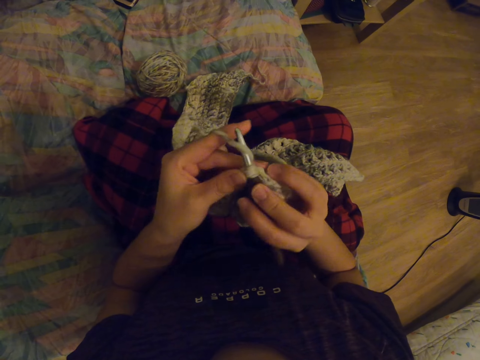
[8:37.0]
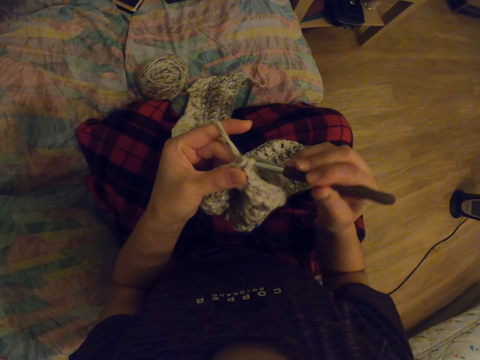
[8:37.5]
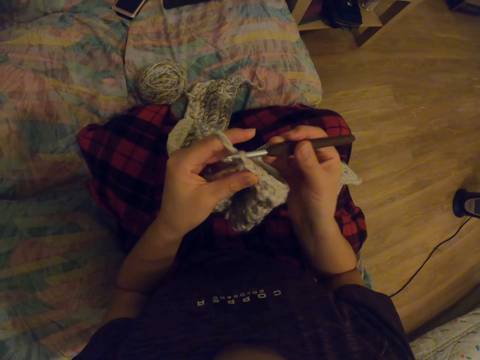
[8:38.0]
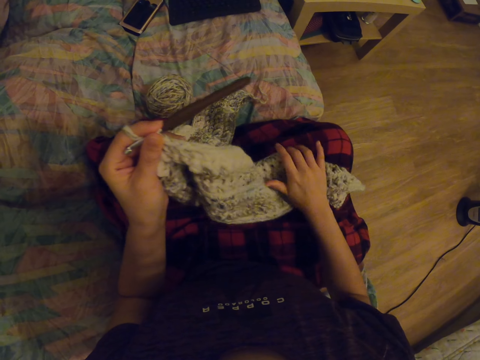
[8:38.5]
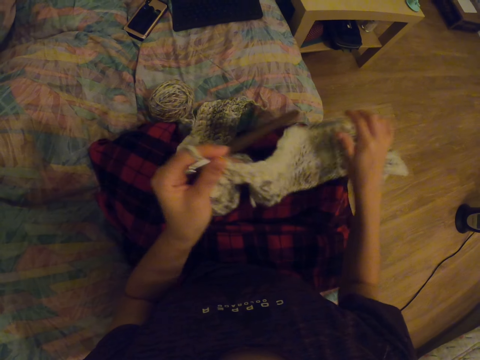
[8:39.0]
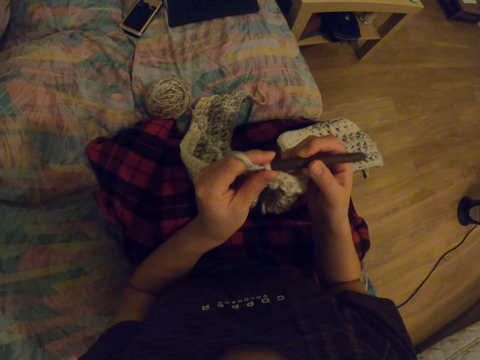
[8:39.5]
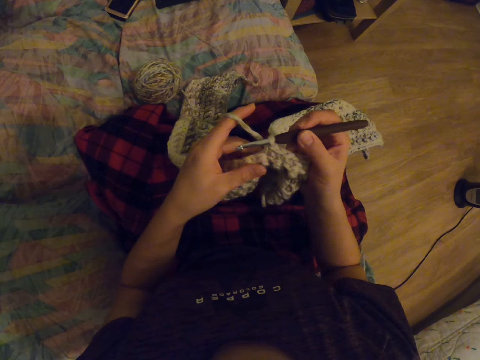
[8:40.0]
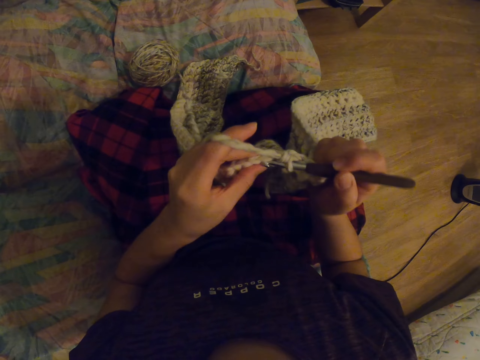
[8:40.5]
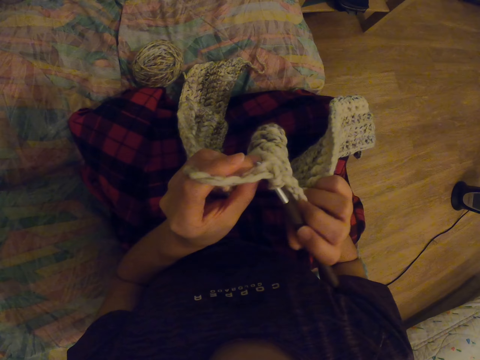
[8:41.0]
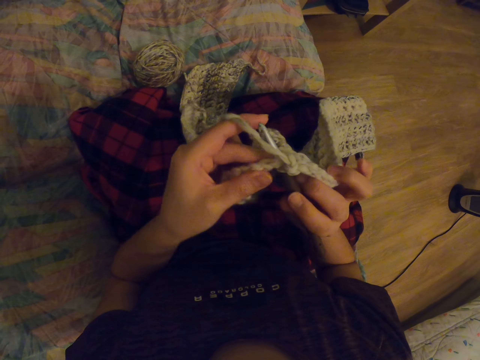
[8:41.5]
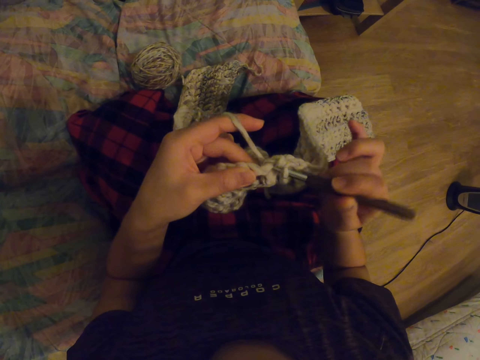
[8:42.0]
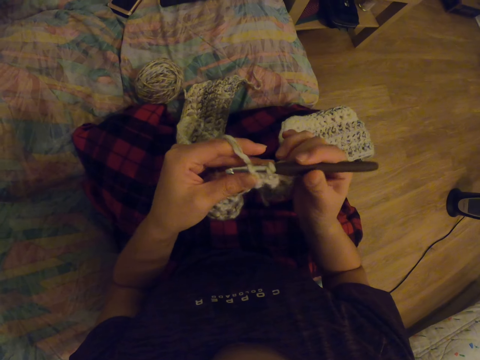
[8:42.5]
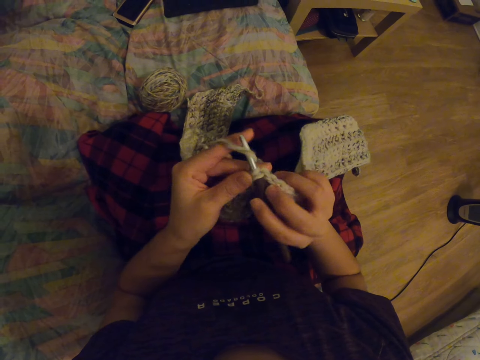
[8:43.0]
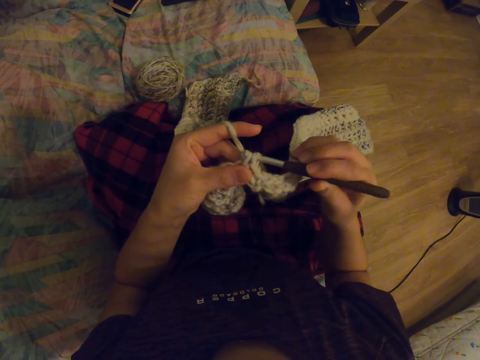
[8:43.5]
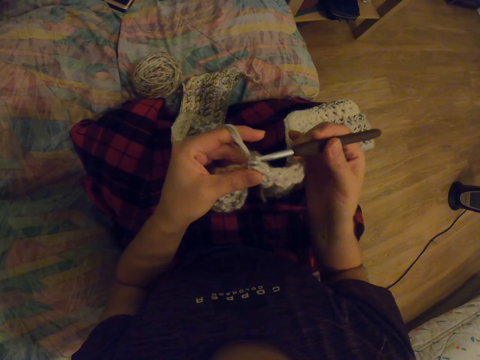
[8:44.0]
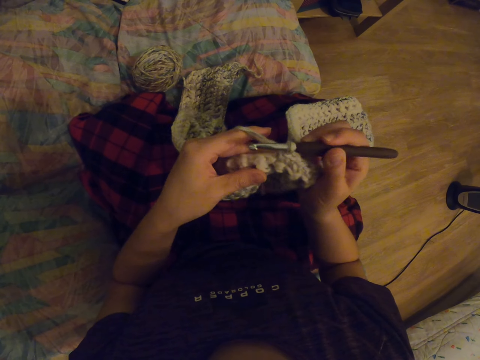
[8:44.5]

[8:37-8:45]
The camera wearer lifts the garment. They place the garment on the lap. They knit the garment with a crochet hook.

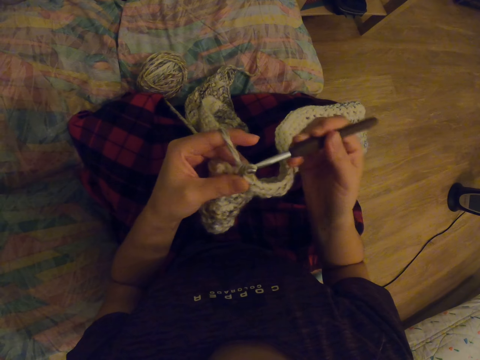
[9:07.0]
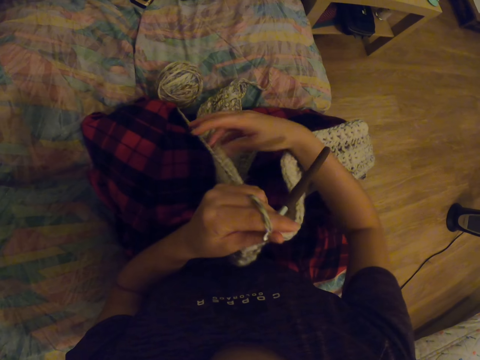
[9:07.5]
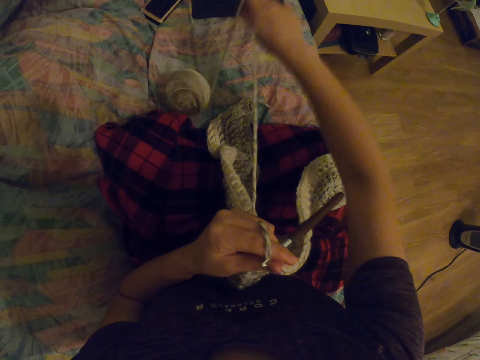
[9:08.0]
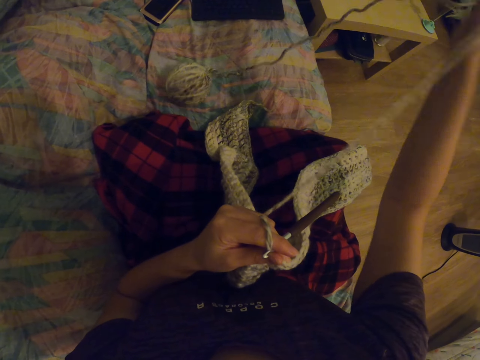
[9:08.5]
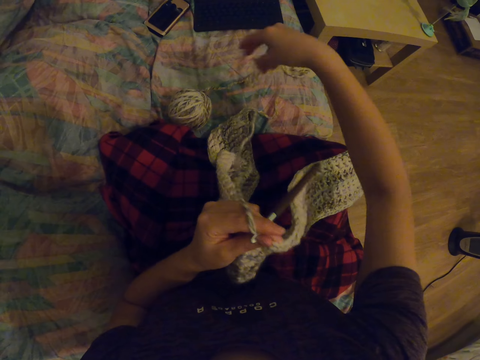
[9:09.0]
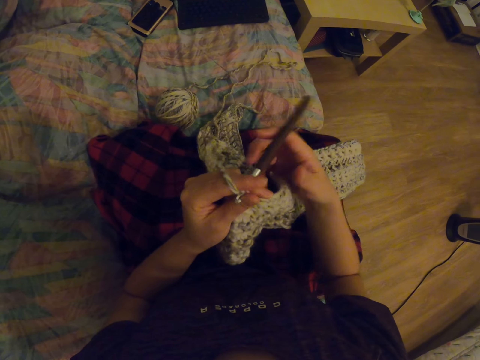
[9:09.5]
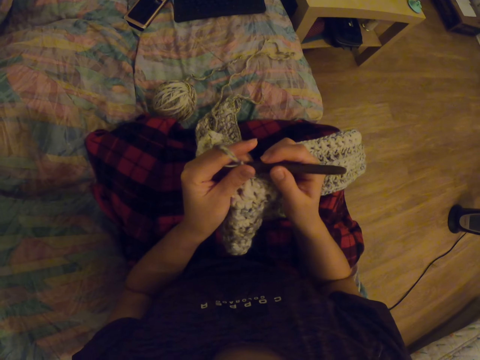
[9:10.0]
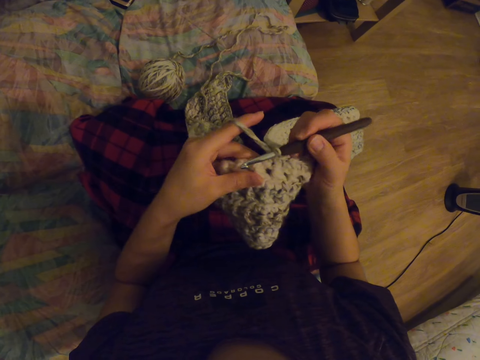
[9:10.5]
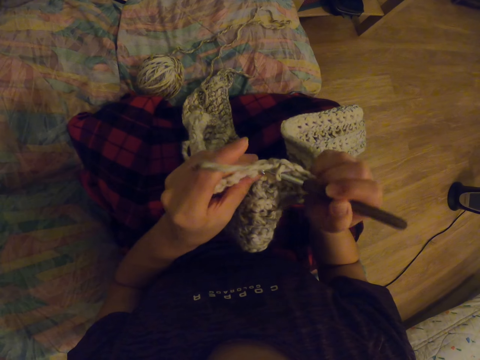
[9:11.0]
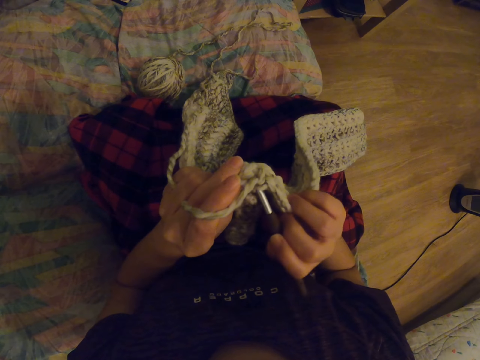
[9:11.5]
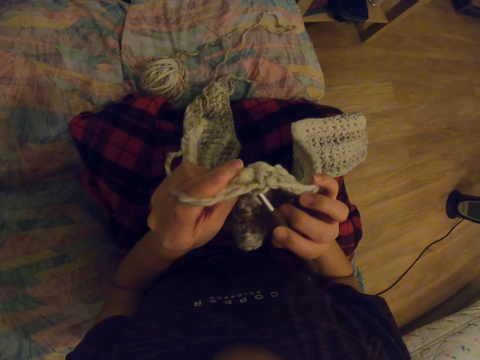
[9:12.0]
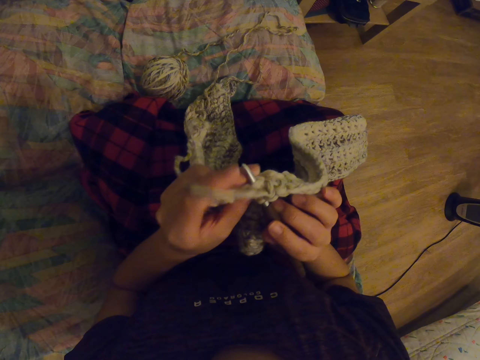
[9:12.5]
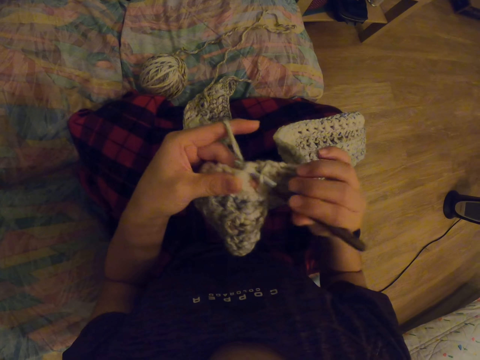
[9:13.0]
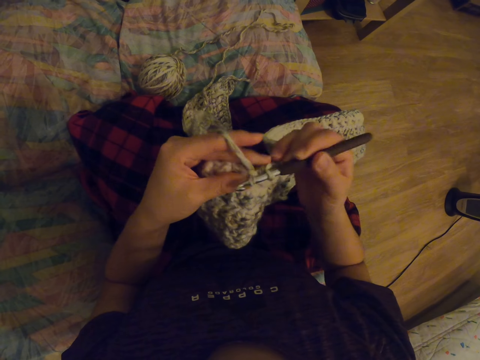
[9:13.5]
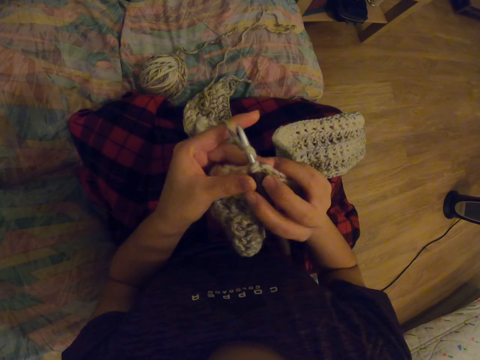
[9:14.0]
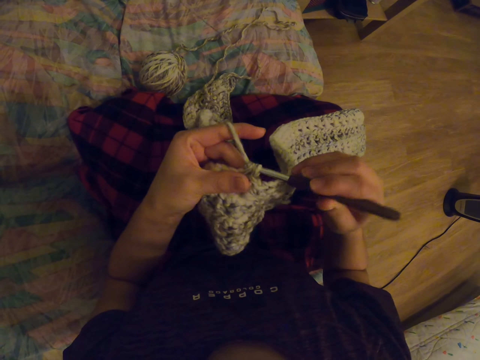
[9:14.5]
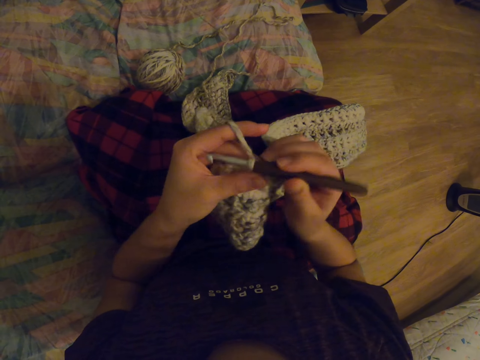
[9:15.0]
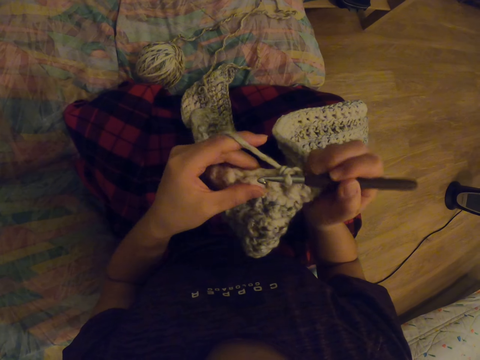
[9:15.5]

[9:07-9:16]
The camera wearer pulls the thread. They knit the garment with a crochet hook.

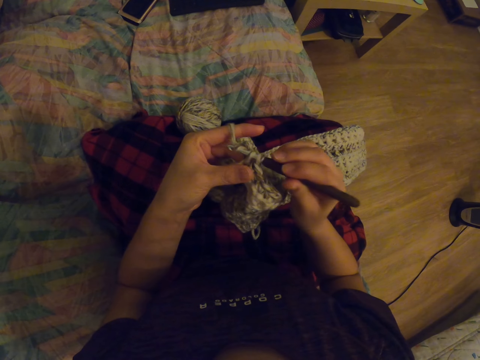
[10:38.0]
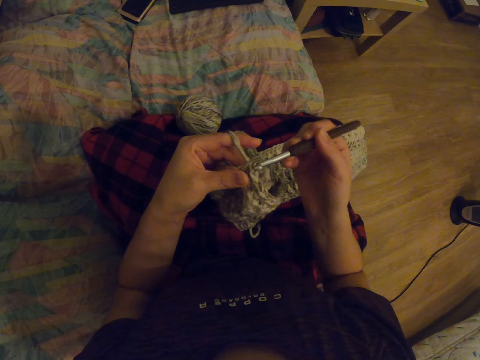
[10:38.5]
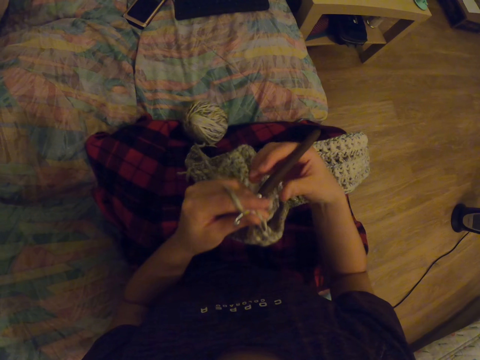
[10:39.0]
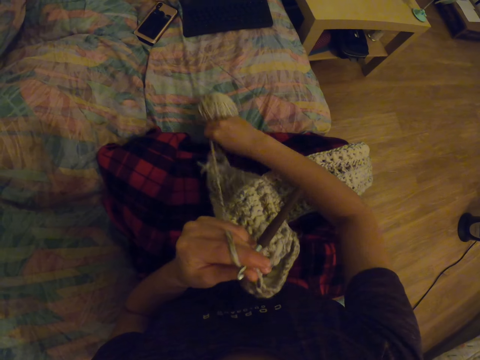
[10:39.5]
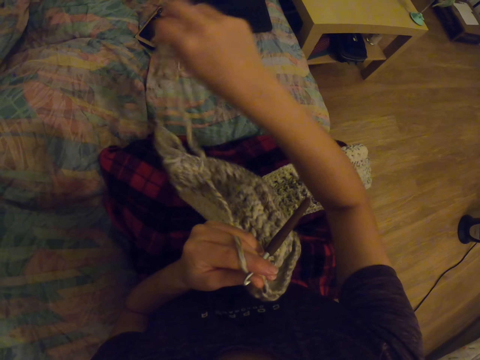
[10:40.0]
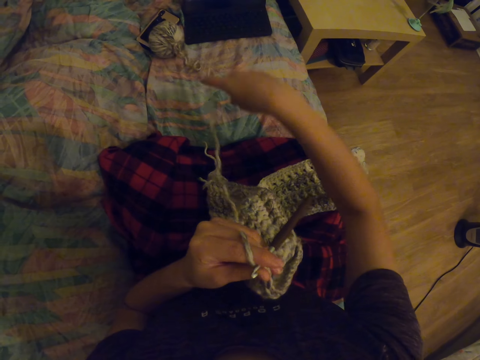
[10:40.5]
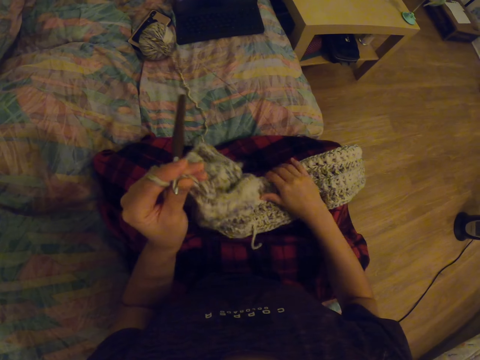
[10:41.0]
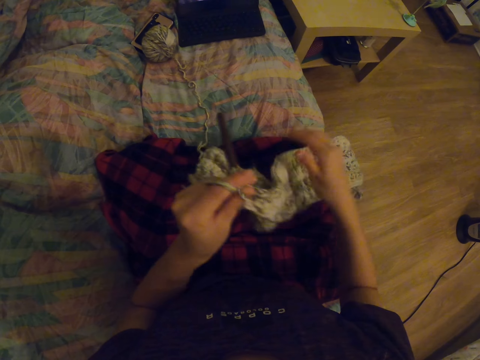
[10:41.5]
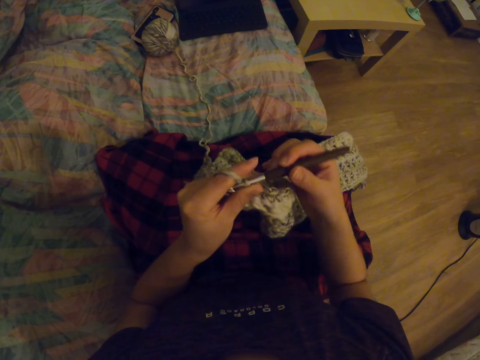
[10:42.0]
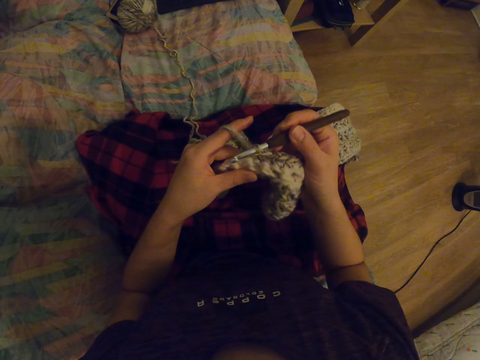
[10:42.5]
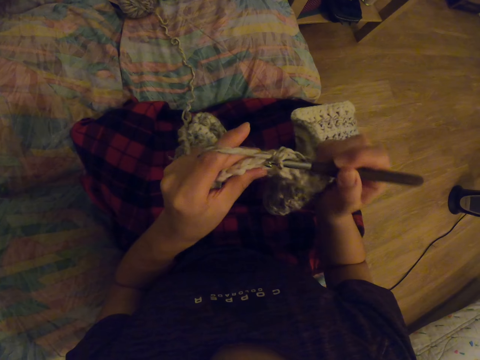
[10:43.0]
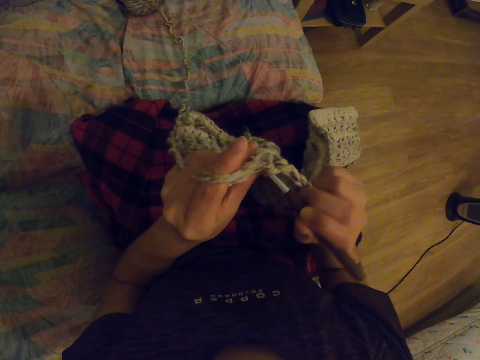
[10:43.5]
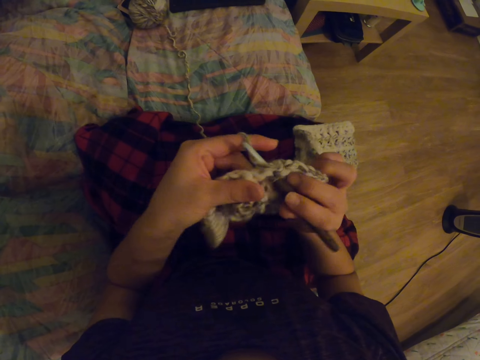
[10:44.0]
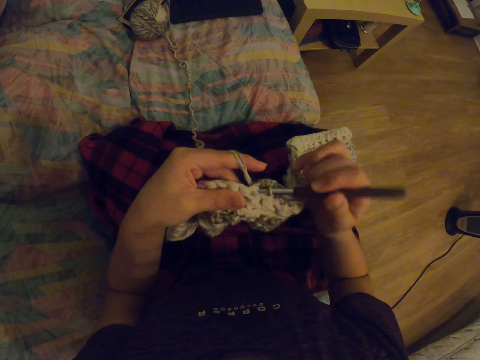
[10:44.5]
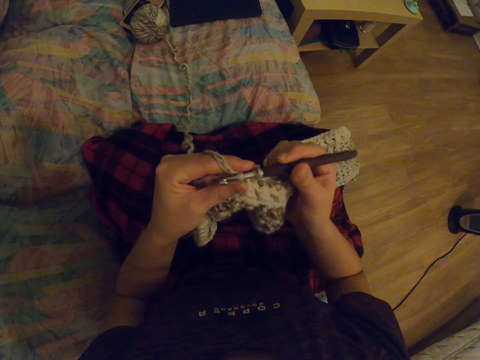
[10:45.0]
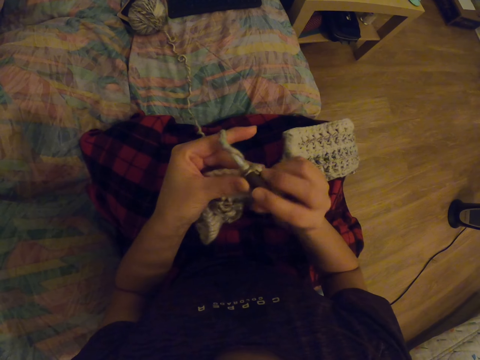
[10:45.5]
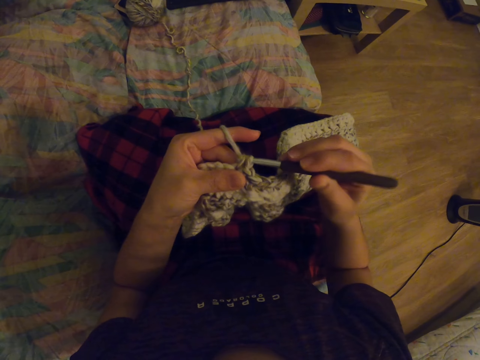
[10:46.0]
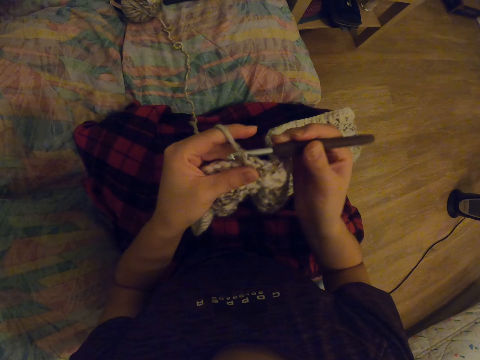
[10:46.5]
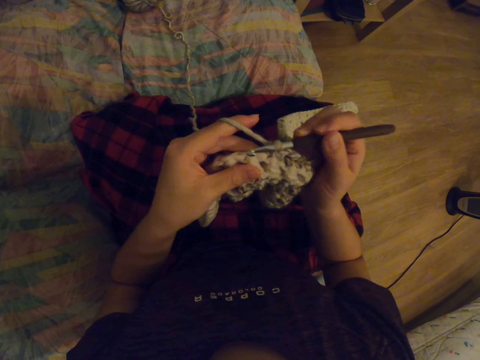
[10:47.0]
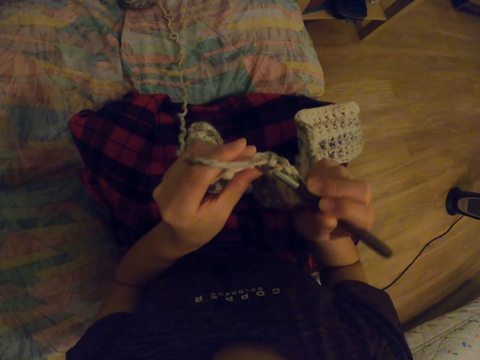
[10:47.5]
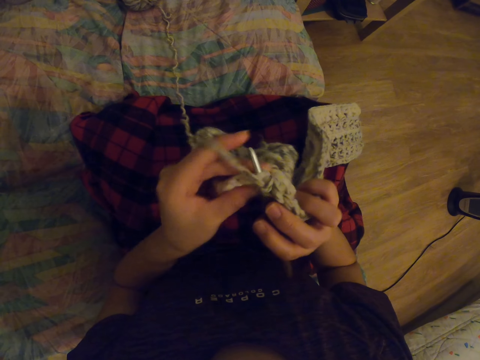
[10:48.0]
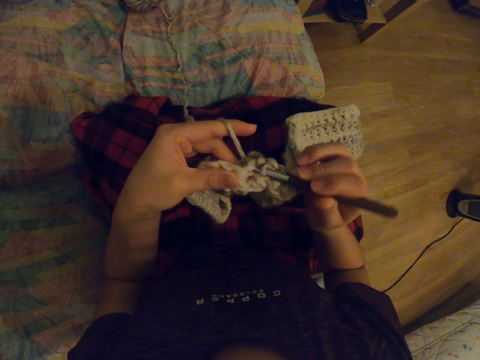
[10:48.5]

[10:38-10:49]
The camera wearer stretches a knitting thread with a hand. They move a fabric with a hand. They knit the fabric with a crochet needle.
